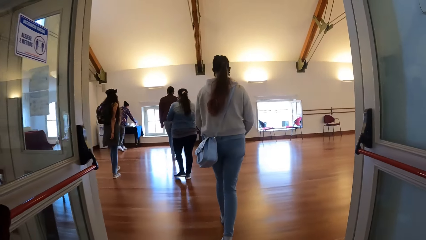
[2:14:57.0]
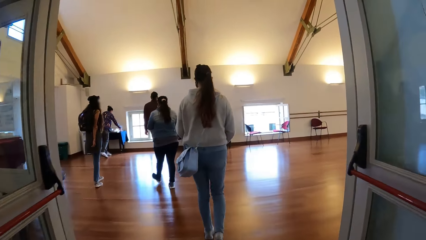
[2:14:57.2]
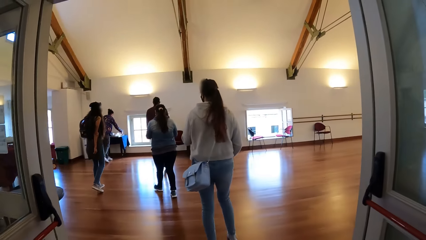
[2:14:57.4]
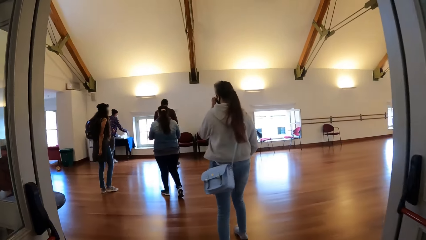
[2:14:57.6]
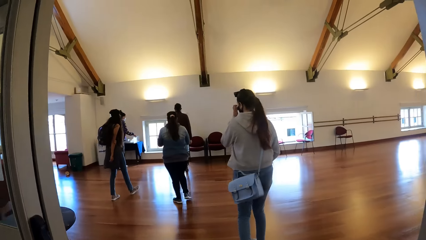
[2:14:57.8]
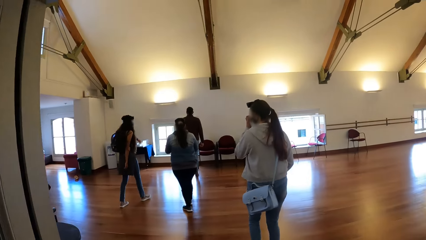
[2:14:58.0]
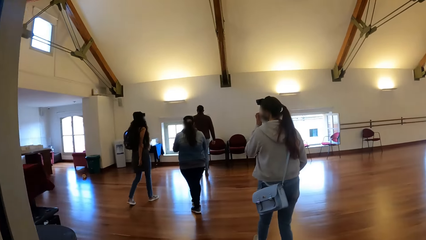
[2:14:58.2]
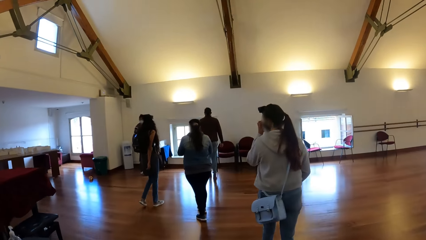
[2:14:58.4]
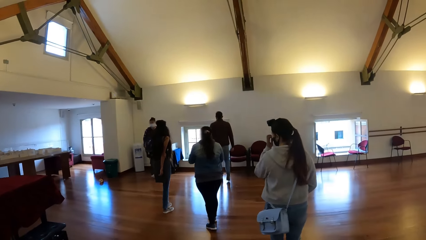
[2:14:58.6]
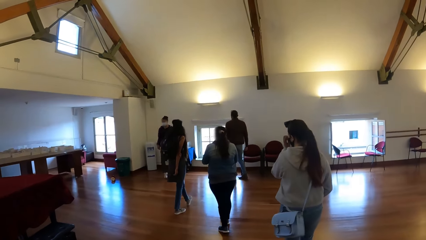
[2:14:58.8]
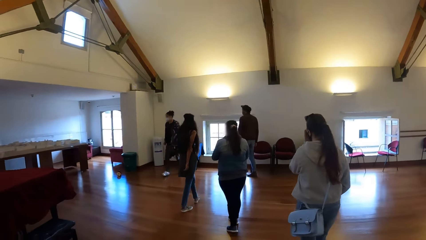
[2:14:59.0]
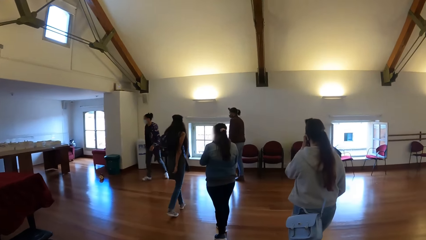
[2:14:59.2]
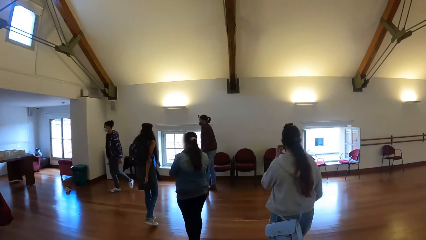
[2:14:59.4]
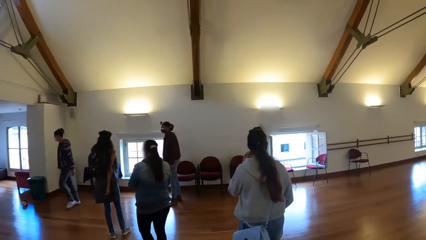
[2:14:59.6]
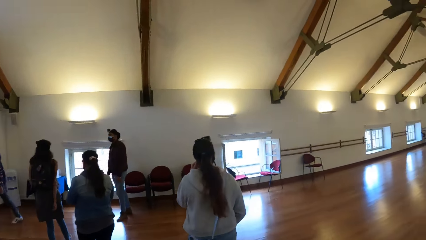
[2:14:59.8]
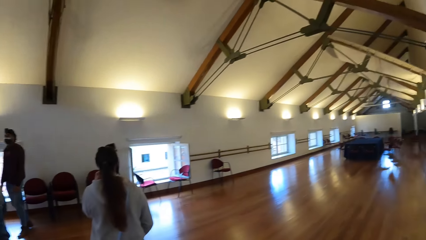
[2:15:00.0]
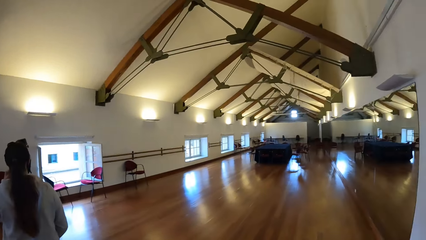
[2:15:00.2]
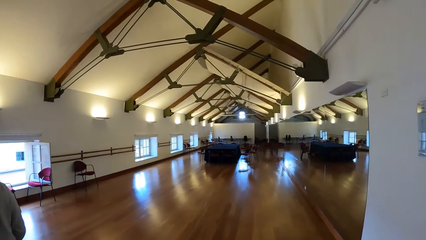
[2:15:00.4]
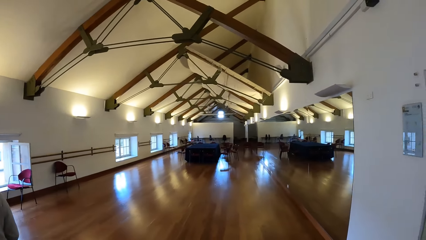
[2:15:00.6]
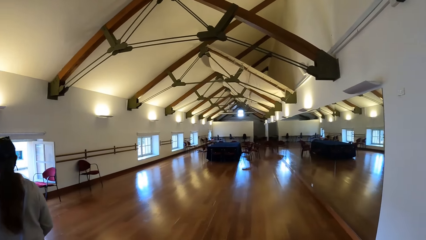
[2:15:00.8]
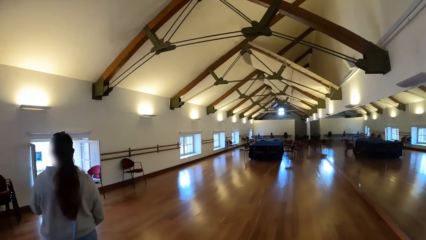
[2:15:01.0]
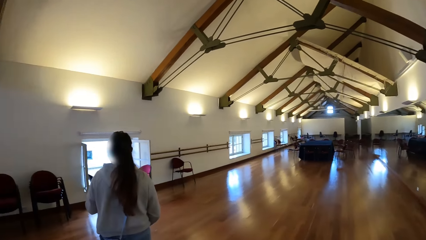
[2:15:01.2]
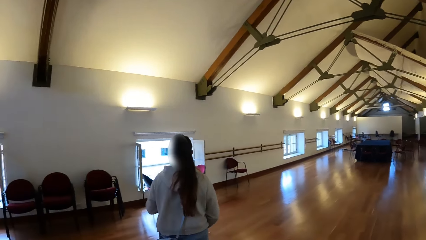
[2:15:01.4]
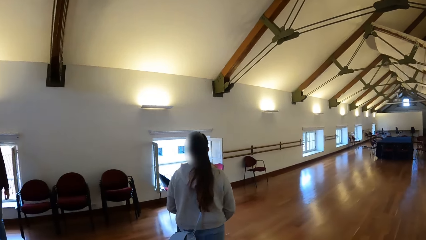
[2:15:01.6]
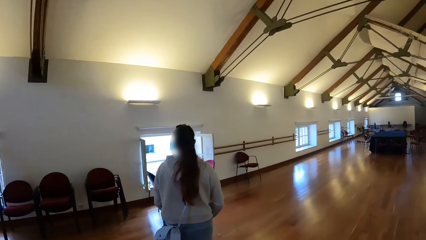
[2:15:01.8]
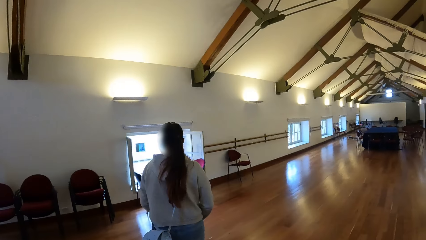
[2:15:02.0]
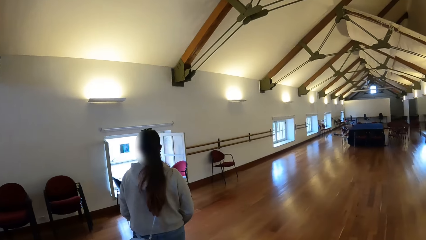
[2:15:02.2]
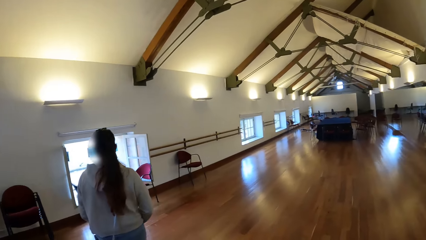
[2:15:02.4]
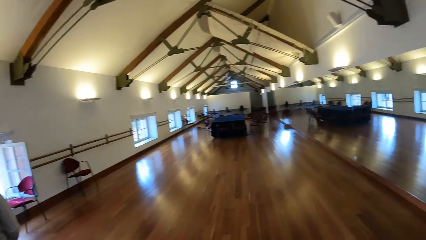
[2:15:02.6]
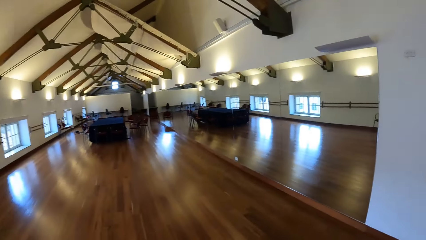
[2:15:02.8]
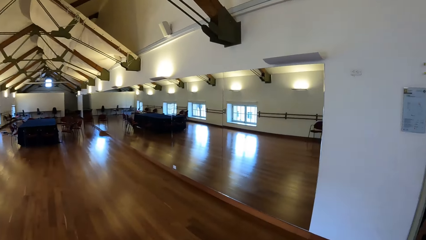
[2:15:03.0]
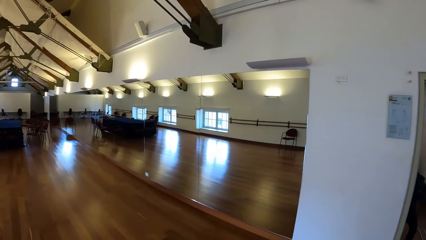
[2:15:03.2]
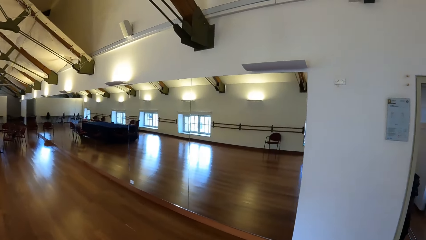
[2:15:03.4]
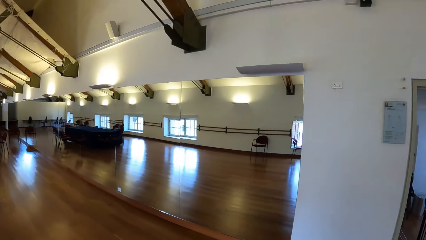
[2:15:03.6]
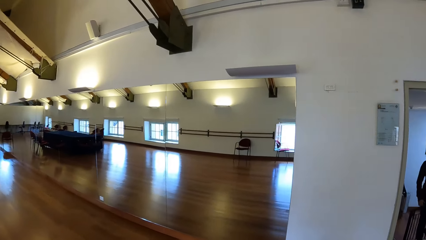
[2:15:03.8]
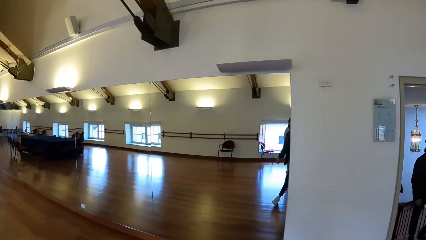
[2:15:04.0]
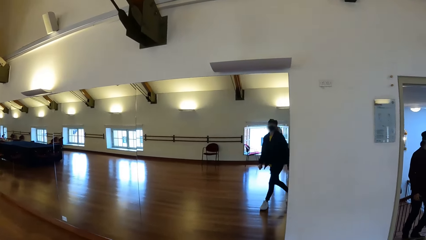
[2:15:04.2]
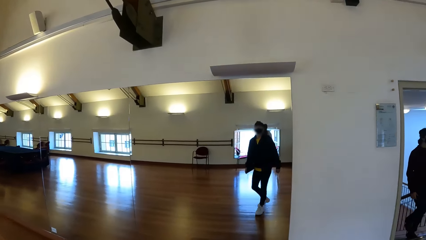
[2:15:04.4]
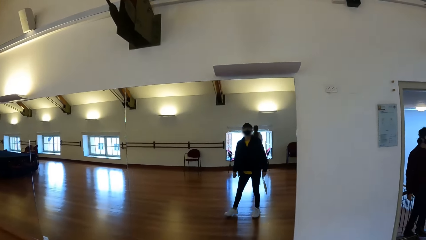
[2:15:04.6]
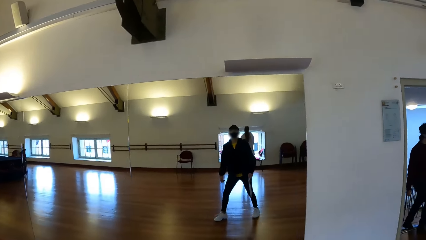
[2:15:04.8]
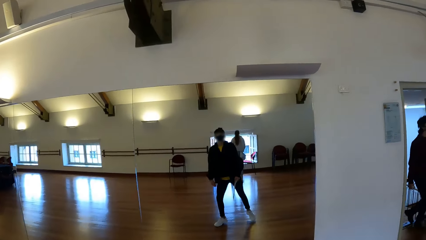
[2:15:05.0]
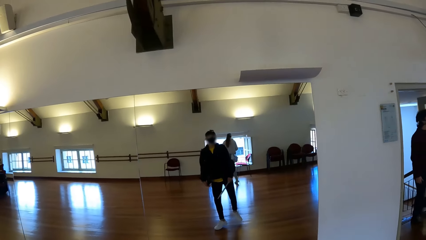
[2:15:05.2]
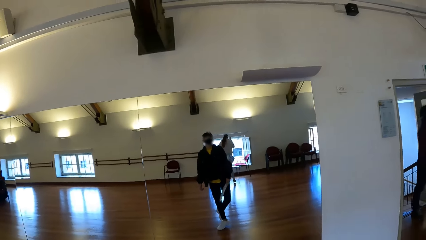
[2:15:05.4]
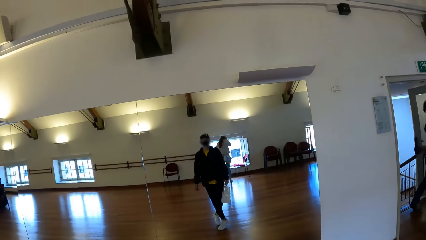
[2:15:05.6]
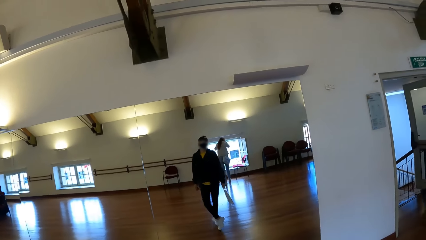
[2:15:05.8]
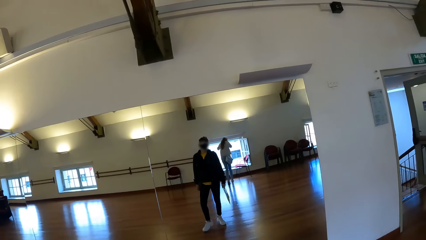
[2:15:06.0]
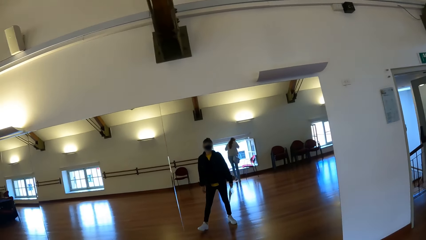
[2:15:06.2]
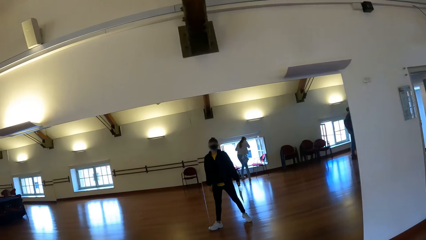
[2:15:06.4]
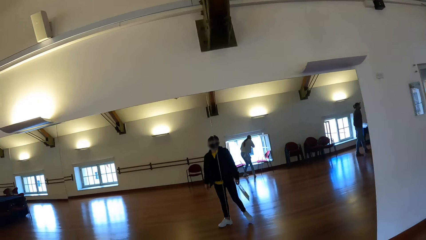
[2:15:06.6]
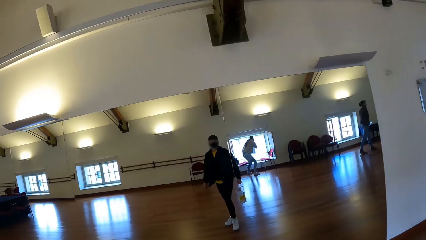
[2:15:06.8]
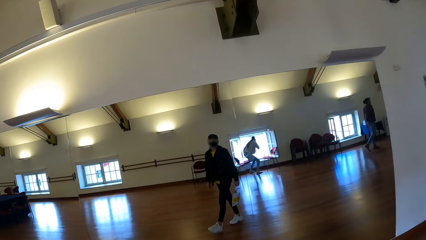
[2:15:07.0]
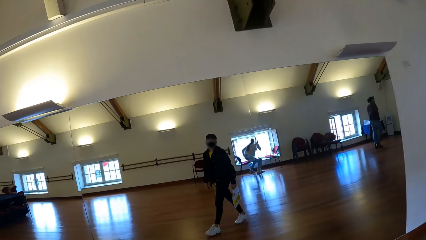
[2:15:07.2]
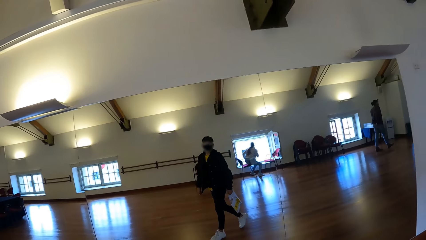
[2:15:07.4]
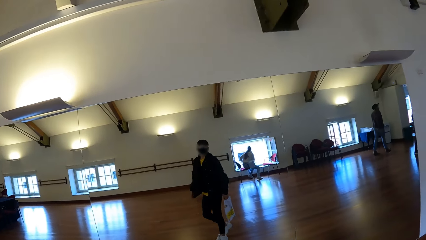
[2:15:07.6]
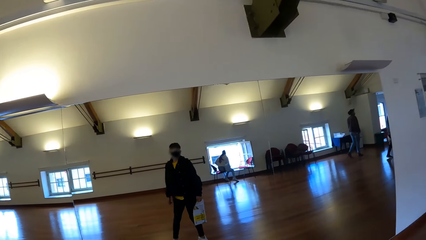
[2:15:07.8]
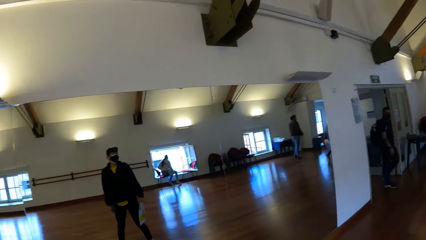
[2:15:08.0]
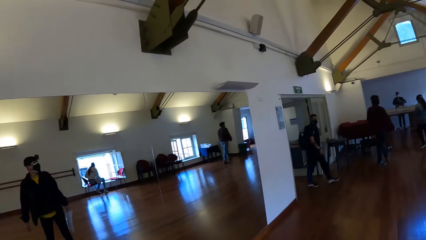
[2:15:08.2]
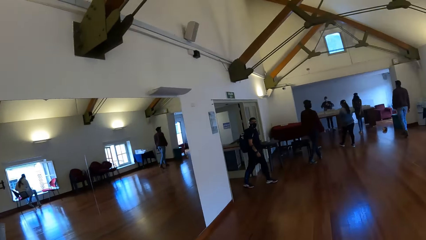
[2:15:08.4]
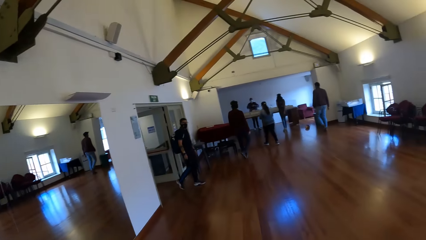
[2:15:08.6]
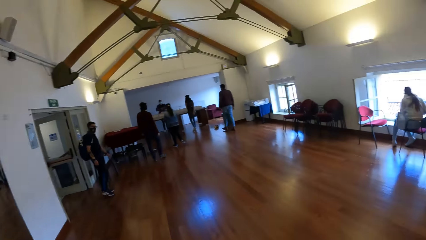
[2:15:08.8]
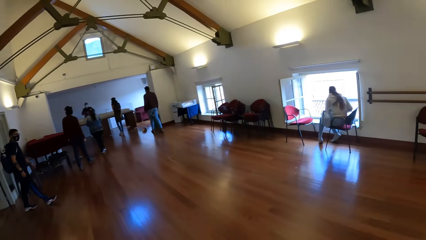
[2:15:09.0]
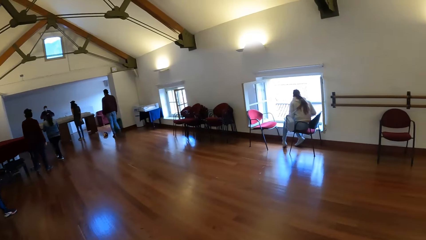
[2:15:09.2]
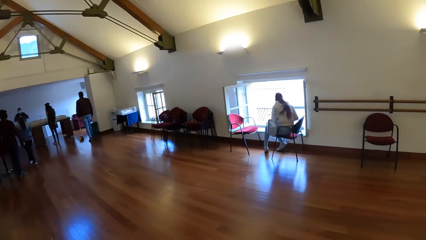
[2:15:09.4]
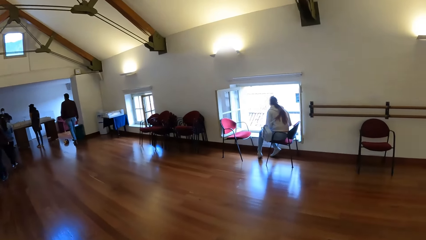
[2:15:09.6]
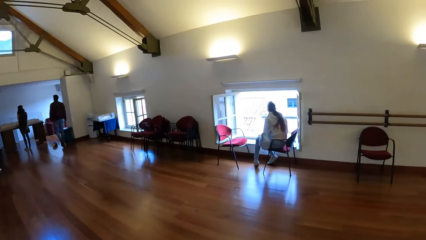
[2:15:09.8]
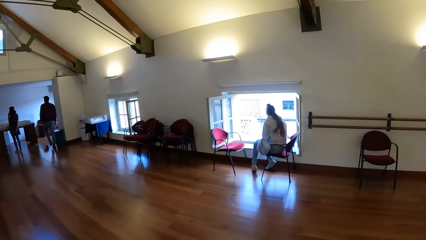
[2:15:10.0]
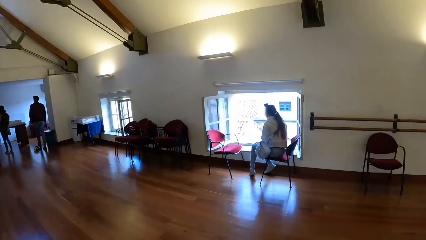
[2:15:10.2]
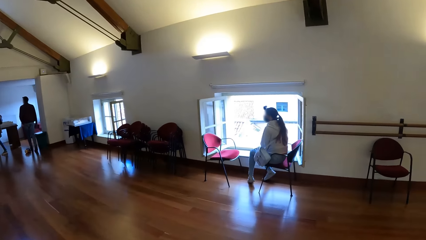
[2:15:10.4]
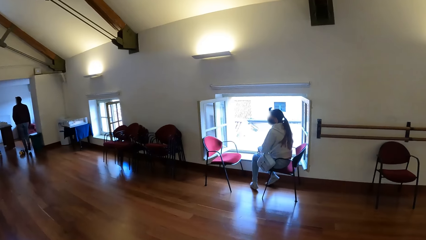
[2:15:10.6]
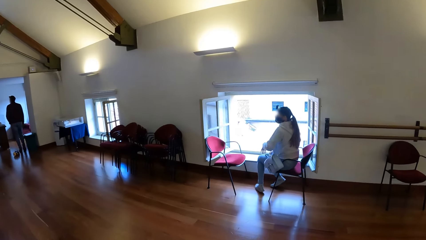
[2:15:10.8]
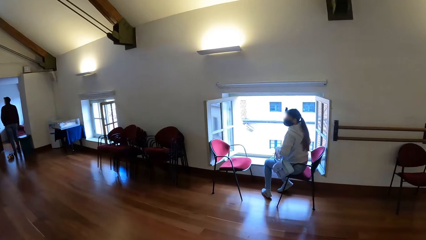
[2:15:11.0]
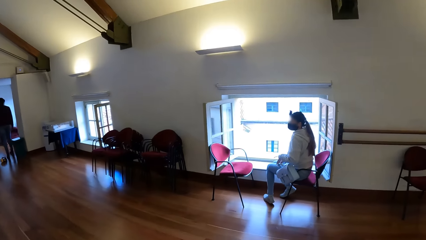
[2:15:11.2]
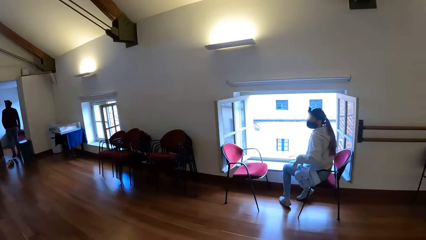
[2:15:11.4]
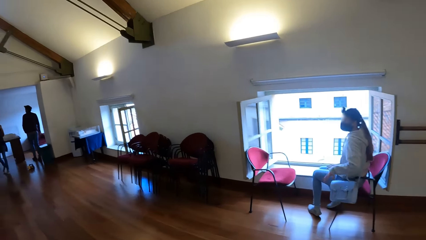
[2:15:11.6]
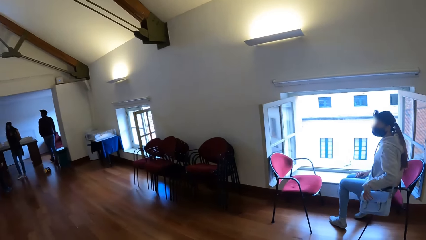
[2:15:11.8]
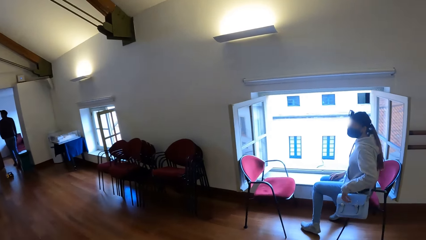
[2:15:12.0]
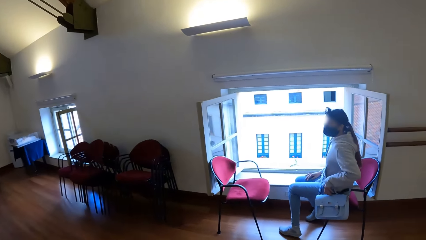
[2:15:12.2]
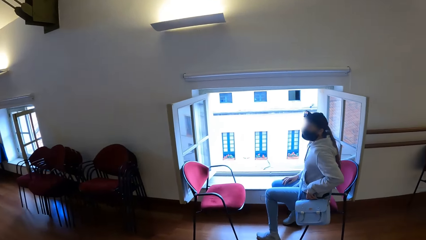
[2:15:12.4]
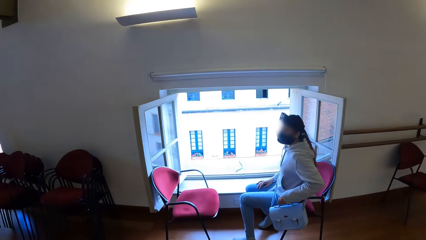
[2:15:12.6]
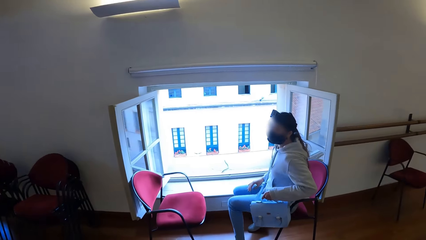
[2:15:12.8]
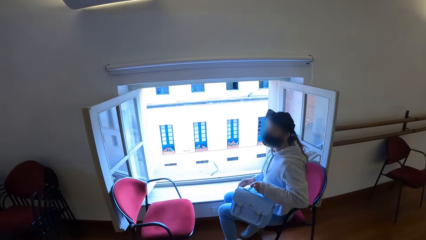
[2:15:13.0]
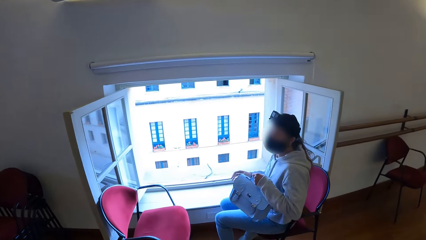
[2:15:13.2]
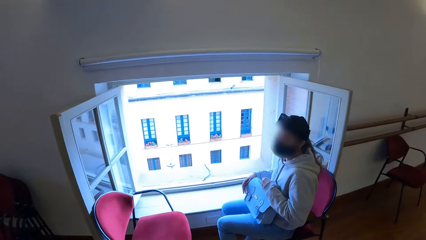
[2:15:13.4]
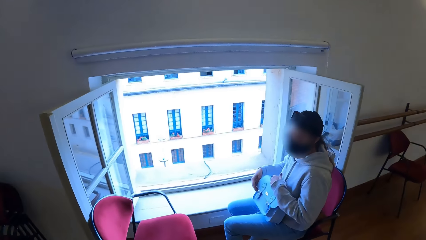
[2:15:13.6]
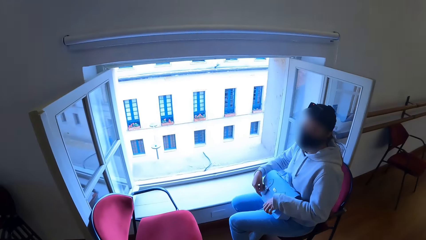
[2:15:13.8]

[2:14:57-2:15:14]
The camera wearer walks into a hall. They look around. They walk towards a window. They look through a mirror. They walk around. They look around.
